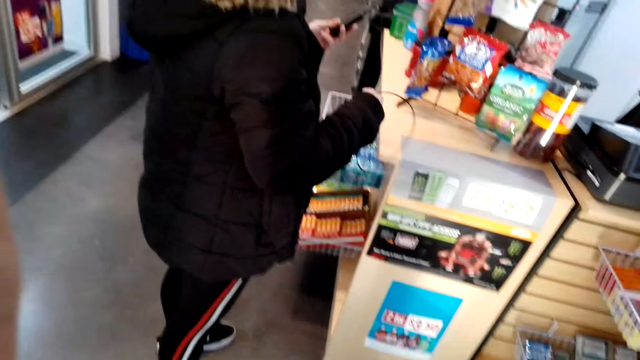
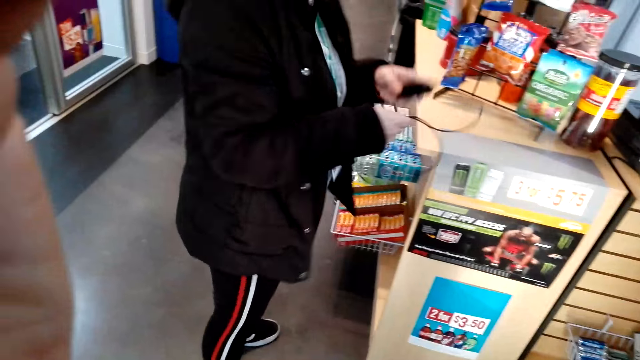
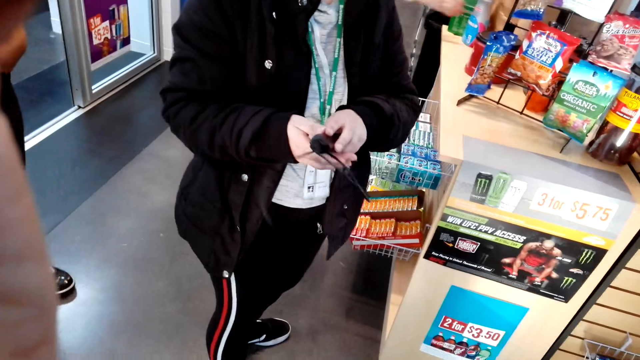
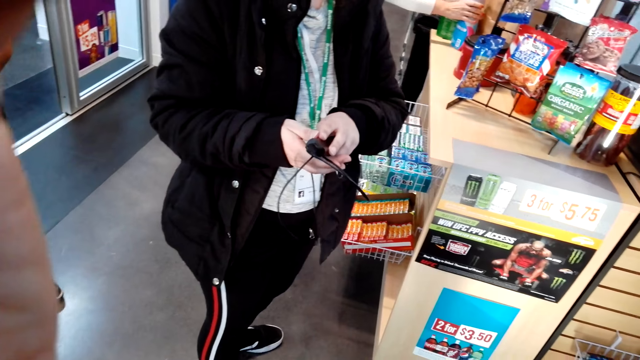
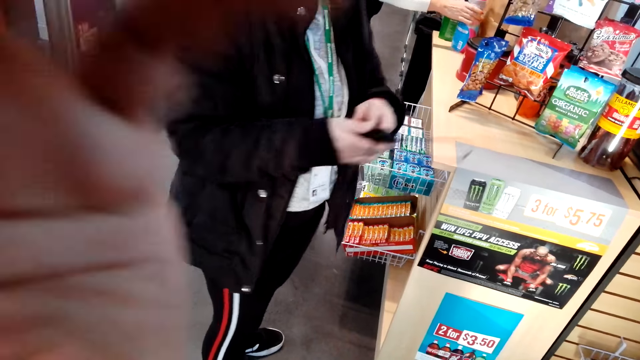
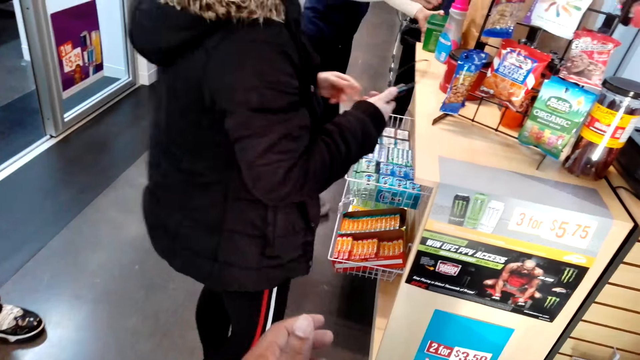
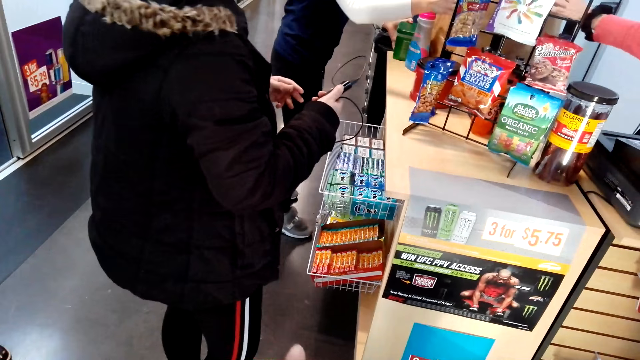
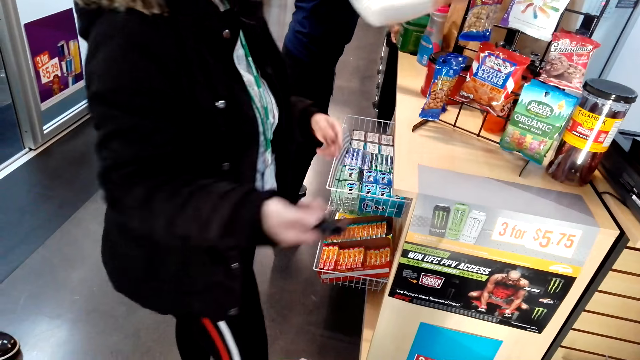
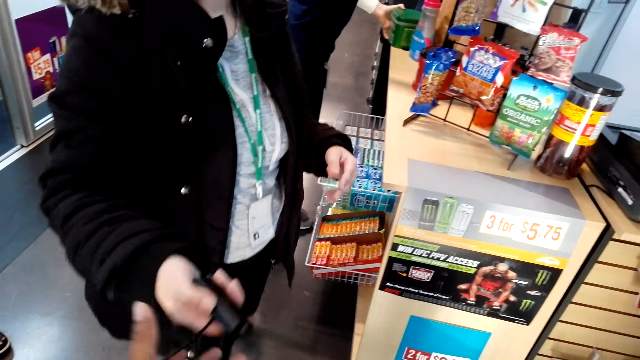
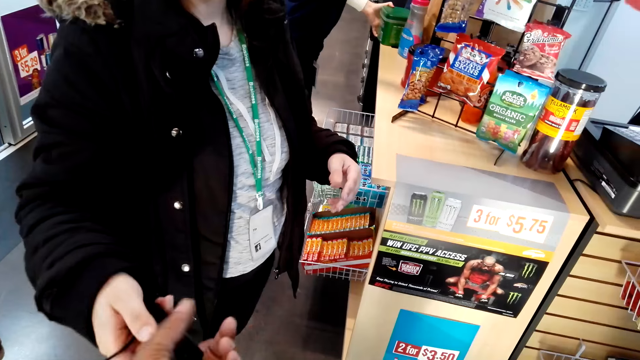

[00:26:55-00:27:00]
The camera wearer talks to a woman. The woman hands the cable to the camera wearer.
